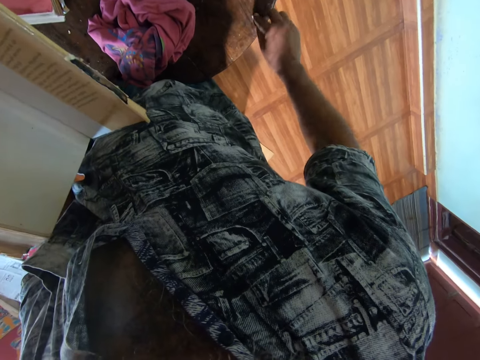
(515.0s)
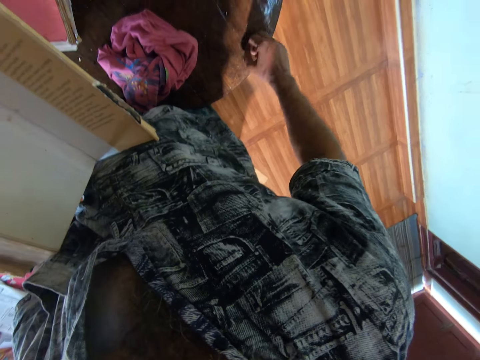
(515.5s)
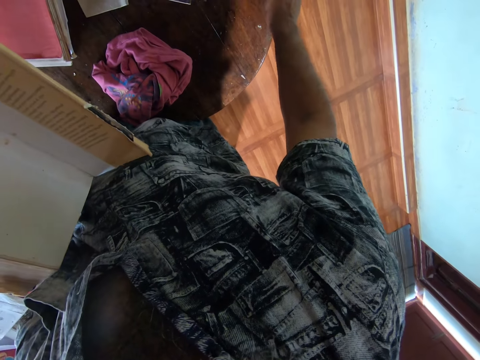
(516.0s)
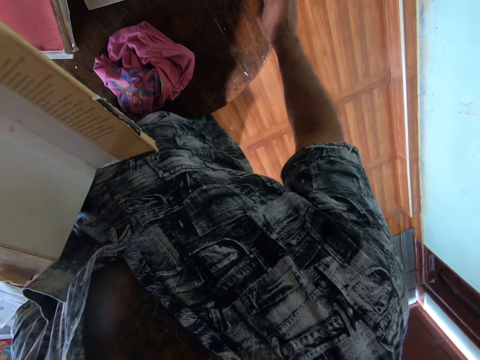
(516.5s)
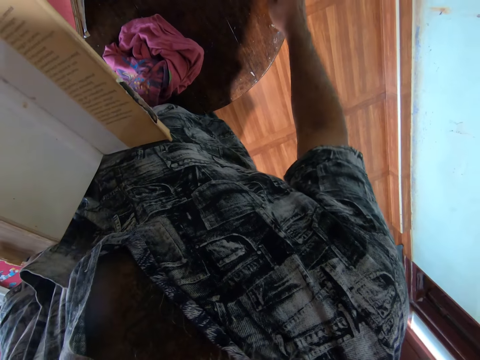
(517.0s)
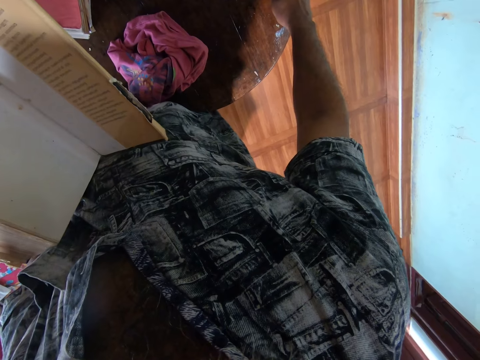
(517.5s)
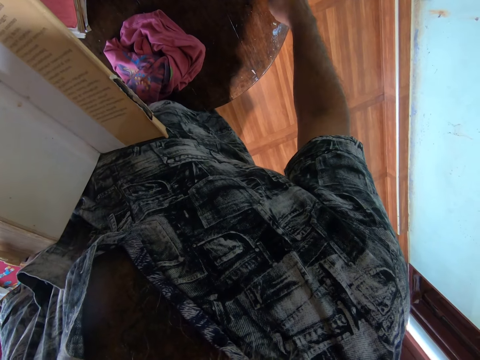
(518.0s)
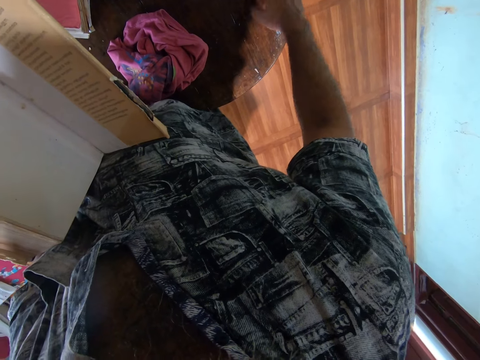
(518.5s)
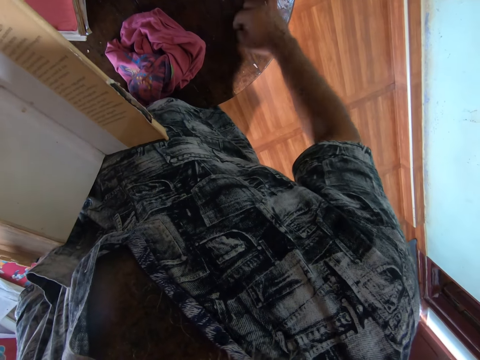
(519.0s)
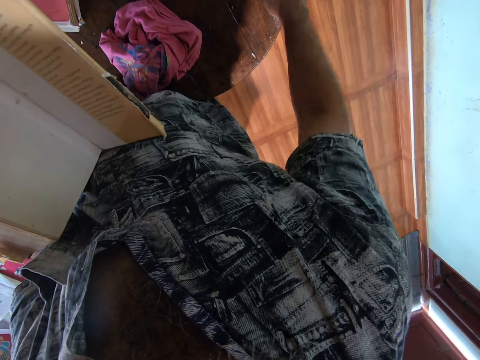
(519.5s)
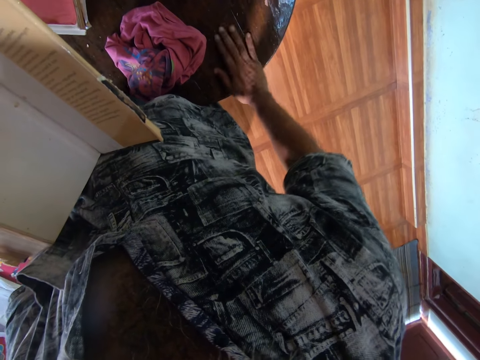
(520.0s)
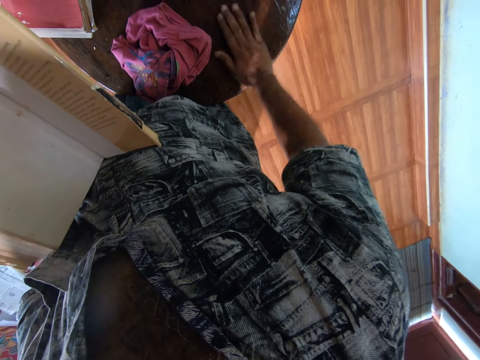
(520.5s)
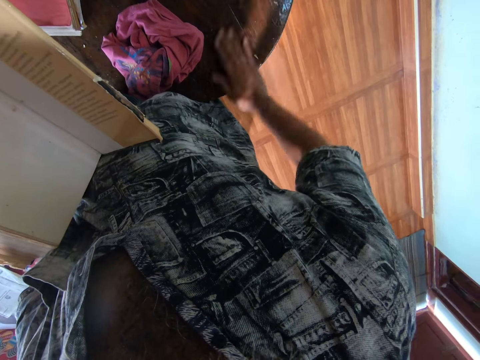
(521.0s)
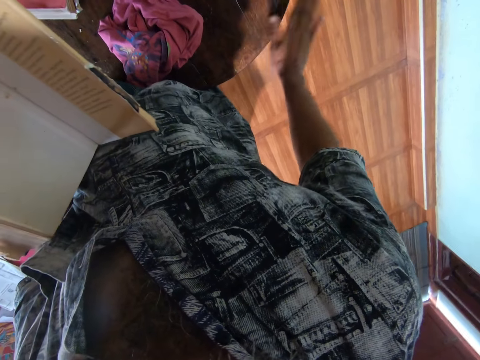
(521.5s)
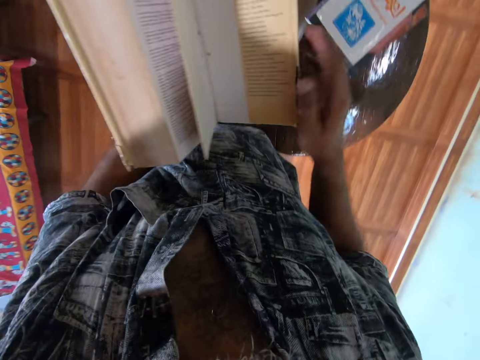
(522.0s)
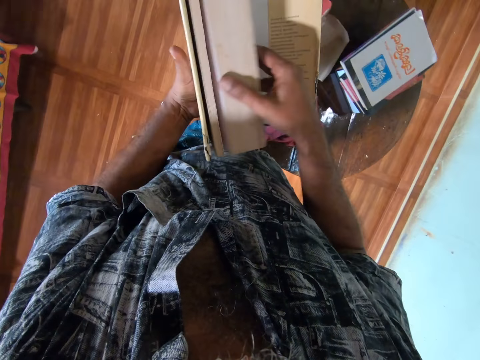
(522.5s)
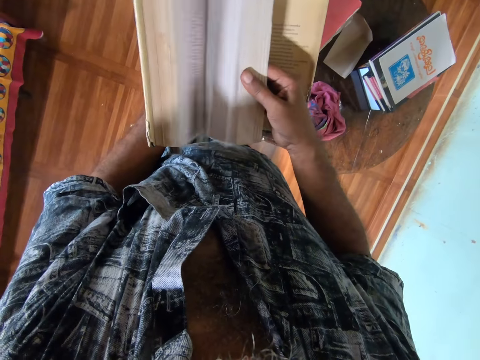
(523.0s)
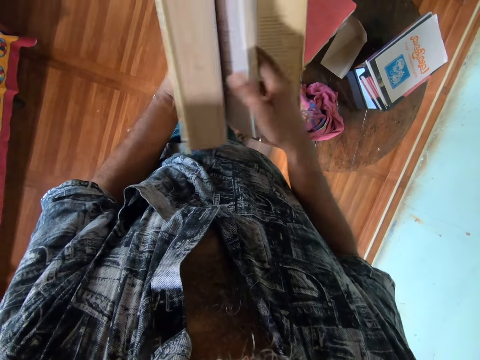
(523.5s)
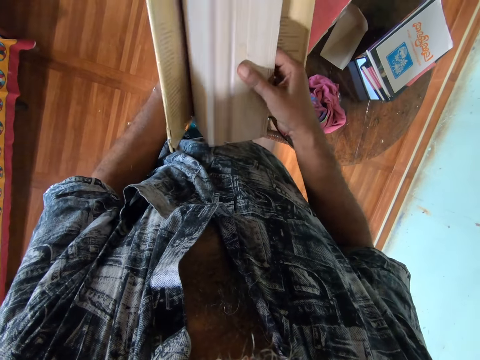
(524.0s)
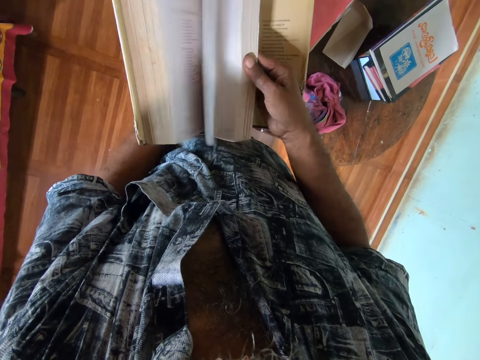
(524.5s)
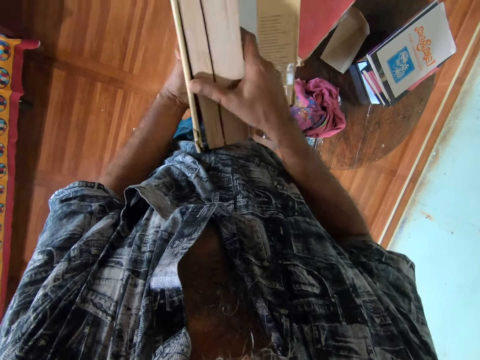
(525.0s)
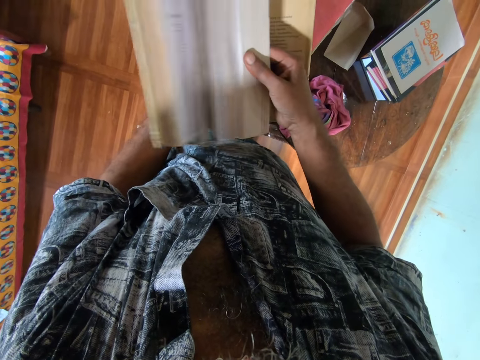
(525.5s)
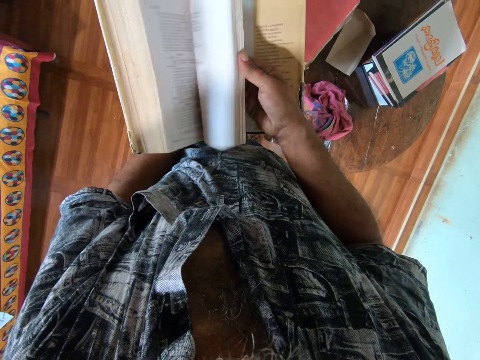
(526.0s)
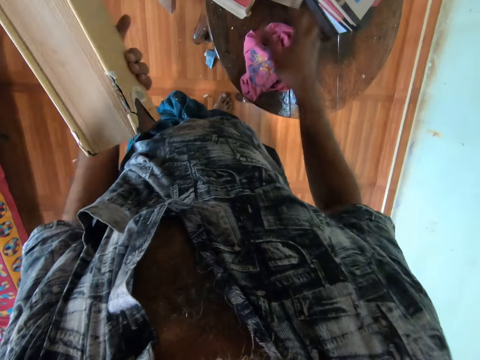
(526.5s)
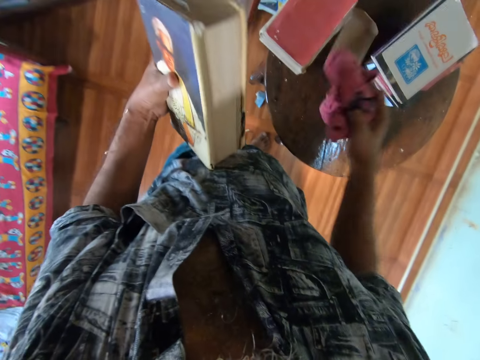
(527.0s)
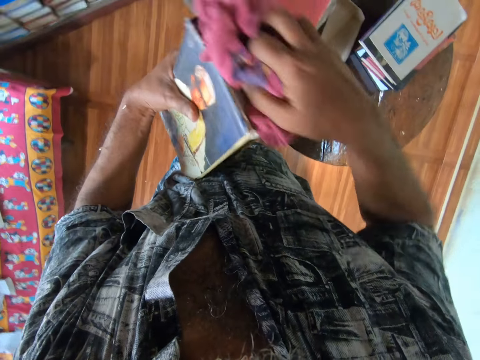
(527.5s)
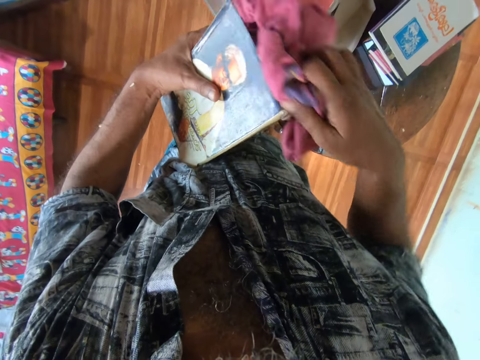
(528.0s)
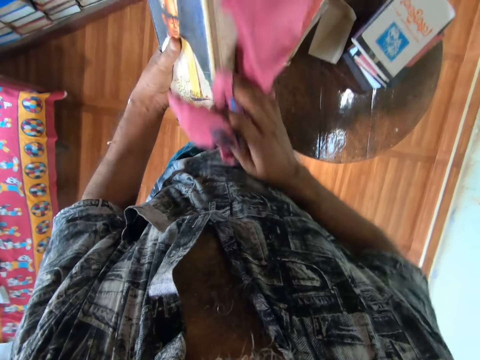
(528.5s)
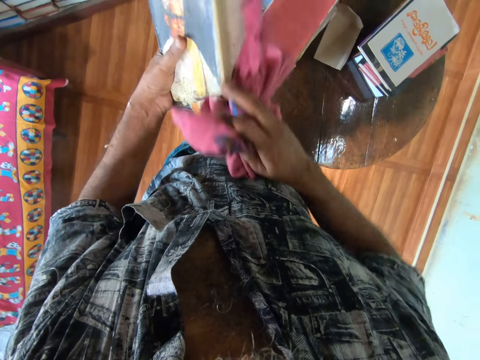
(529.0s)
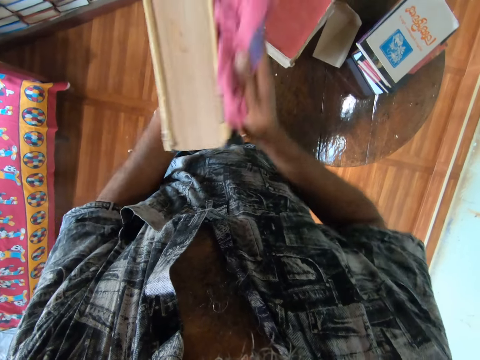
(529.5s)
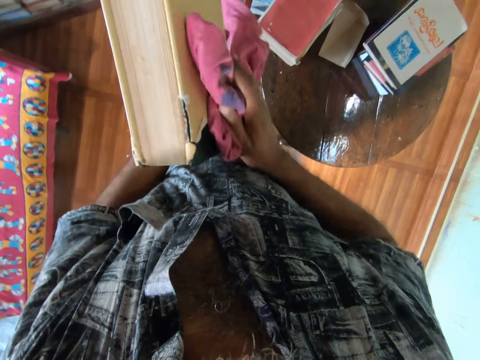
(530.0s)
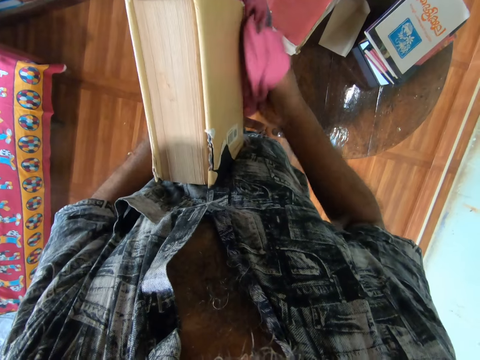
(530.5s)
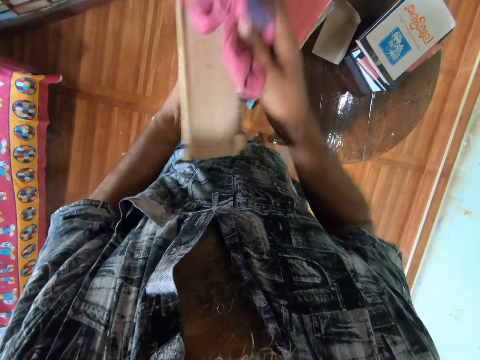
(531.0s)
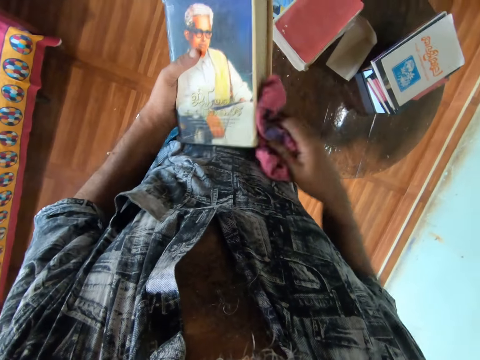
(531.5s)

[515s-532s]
The camera wearer wipes the table with his hand. He inspects the table. He looks at a book. He picks a piece of cloth from the table. He wipes the book with the piece of cloth.

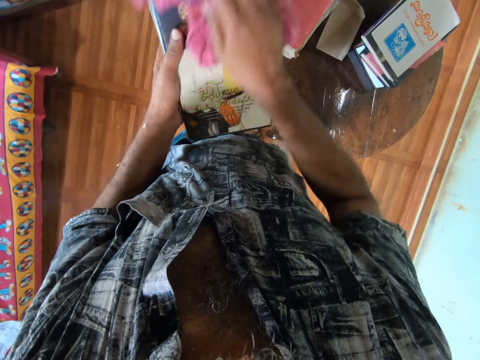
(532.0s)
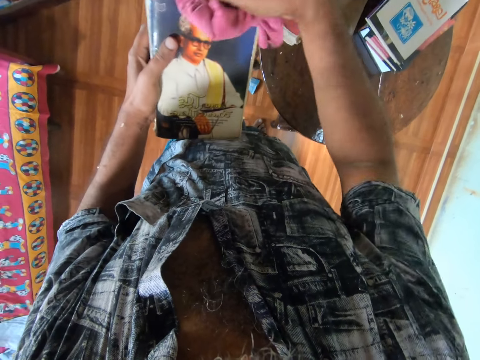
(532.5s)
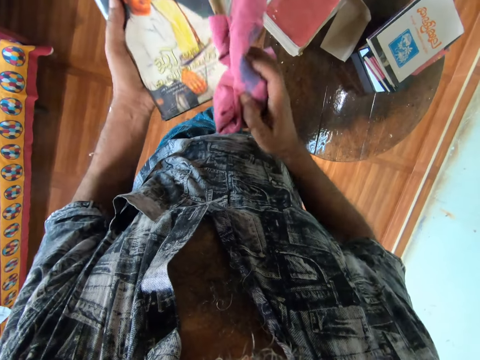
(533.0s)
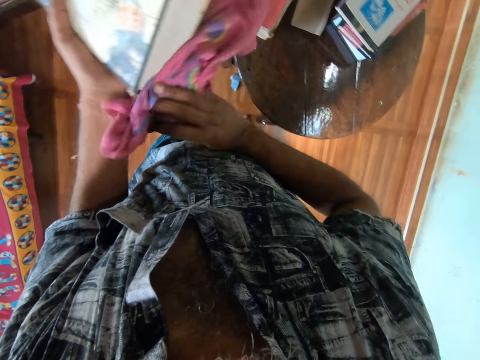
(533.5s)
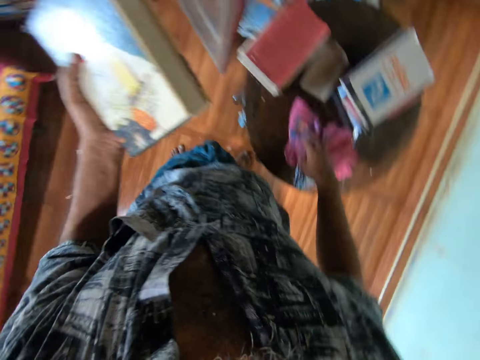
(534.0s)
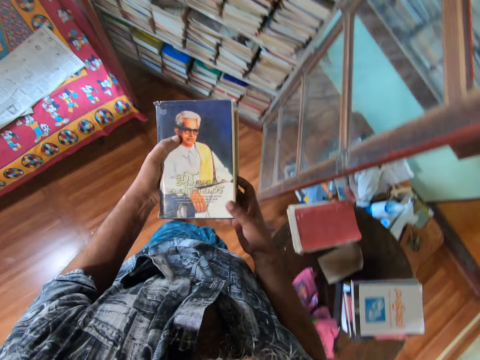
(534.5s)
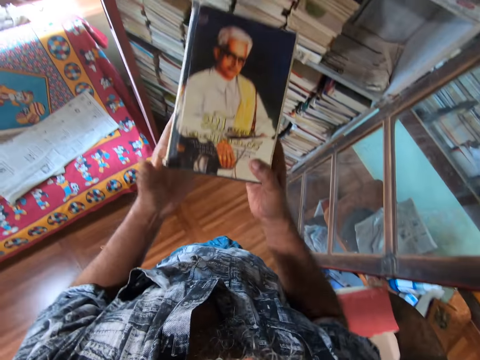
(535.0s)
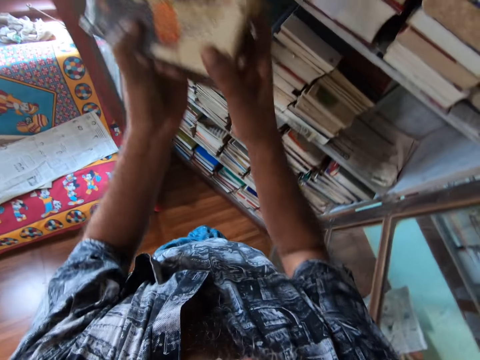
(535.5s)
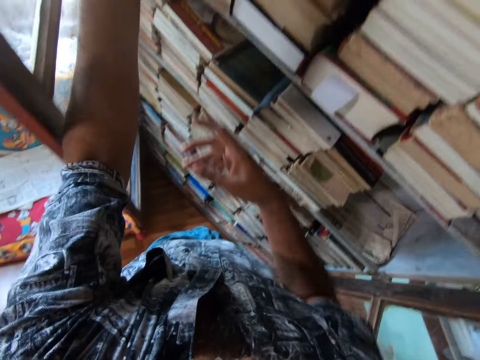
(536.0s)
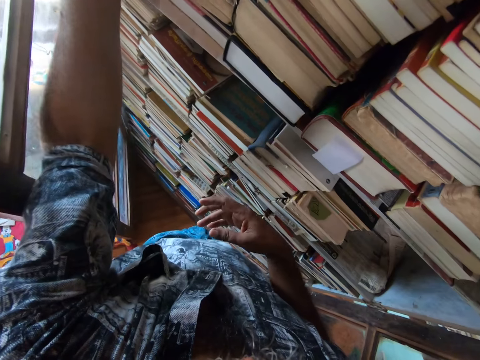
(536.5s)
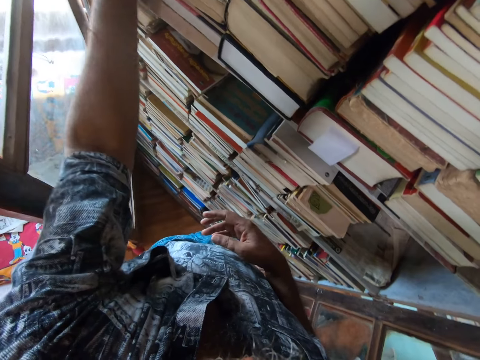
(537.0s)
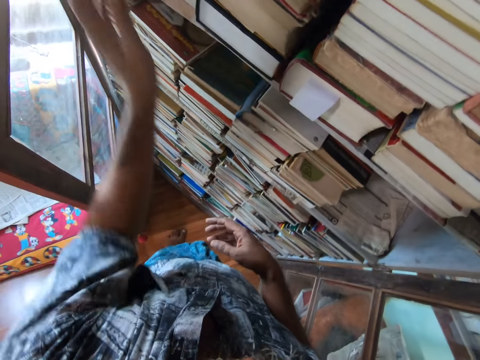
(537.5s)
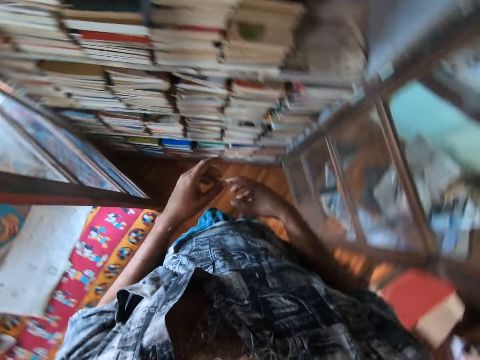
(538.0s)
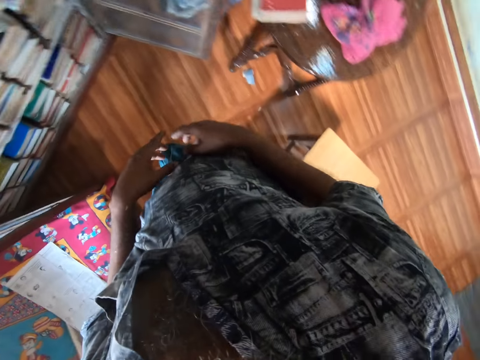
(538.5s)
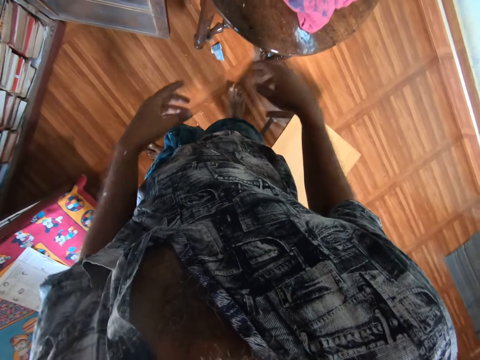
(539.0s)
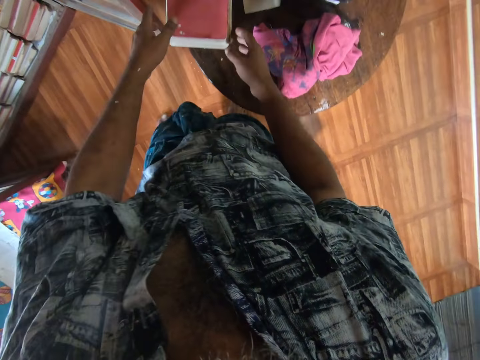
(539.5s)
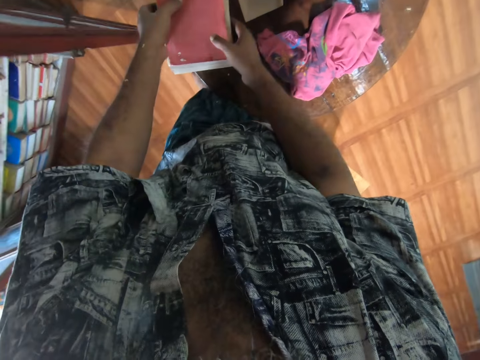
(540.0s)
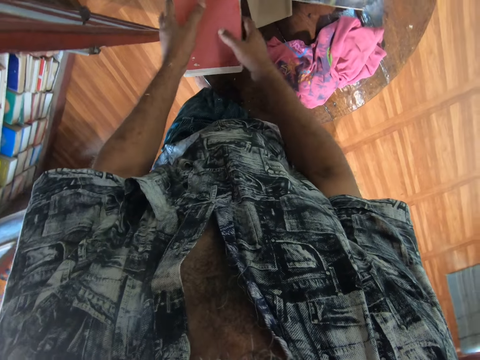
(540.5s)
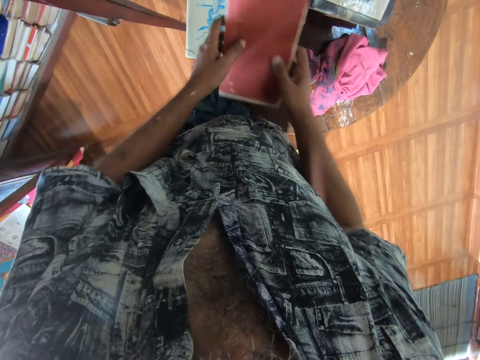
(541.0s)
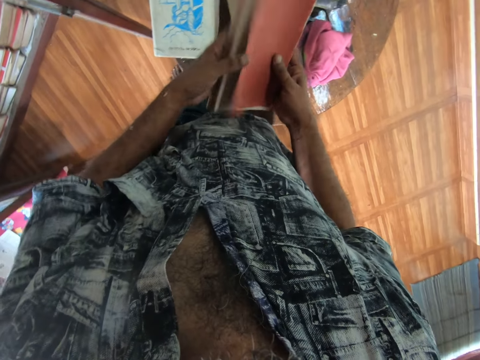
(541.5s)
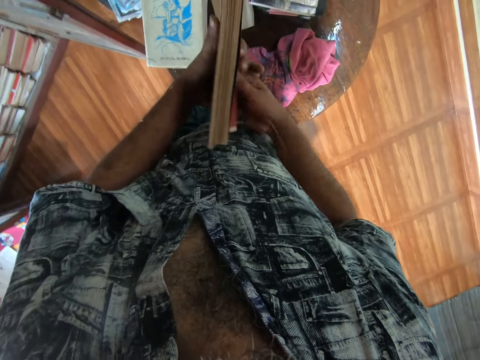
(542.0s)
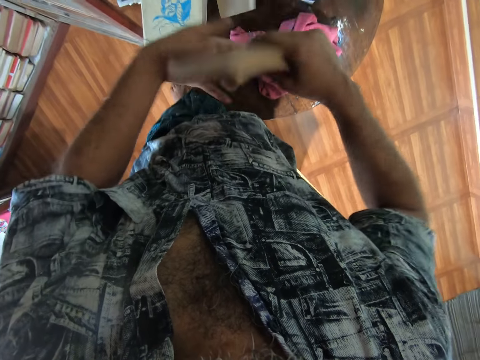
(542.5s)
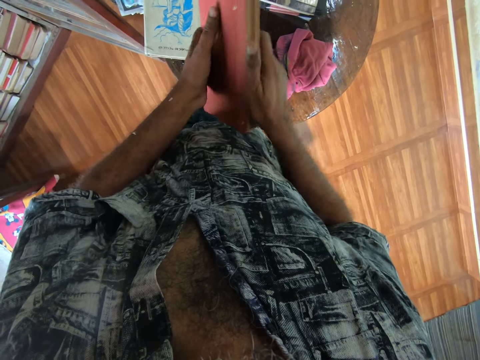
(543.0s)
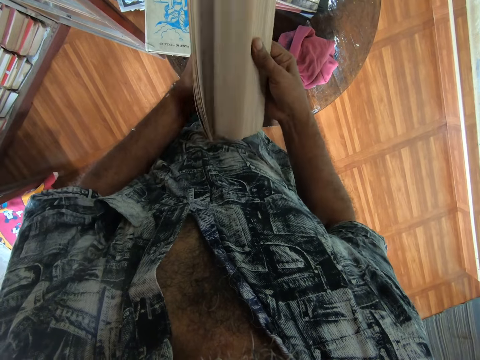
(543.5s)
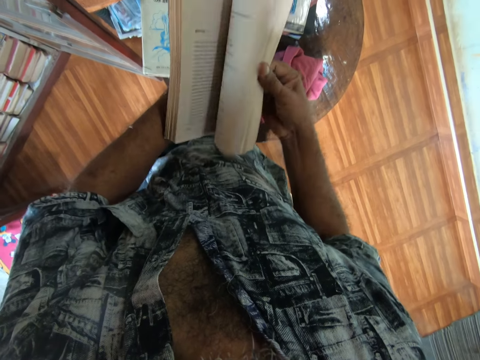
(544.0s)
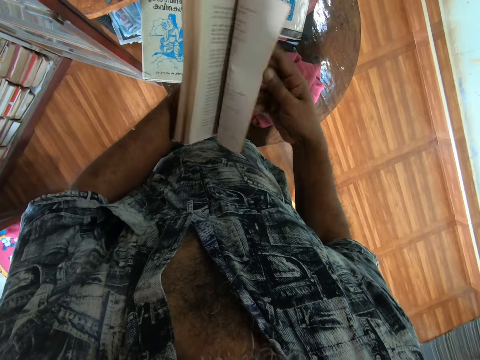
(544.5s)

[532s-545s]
The camera wearer puts the piece of cloth on the table. They put a book on the bookshelf. They pick the book from the table. They look at the book.
